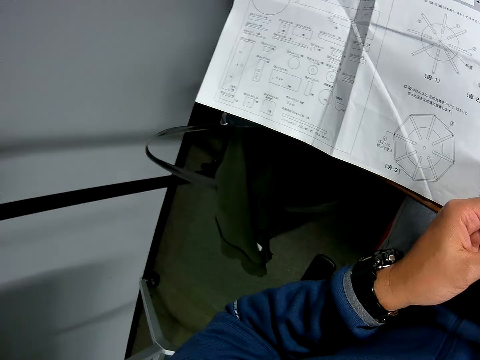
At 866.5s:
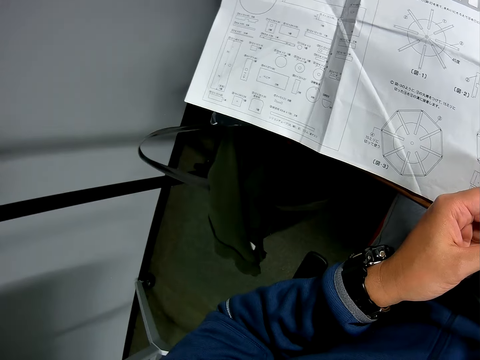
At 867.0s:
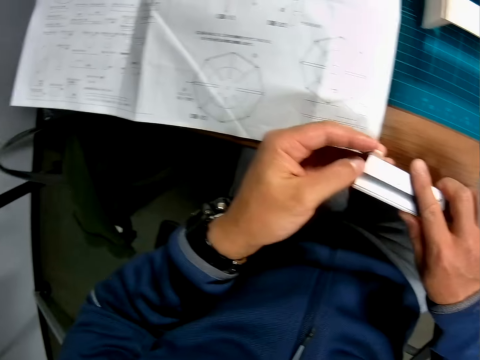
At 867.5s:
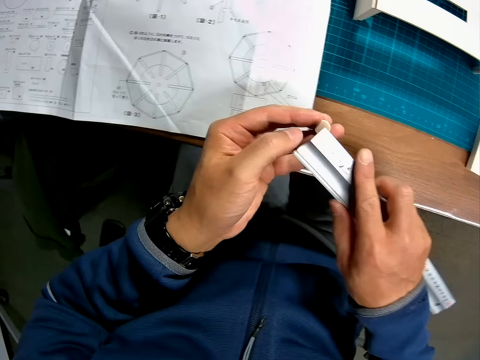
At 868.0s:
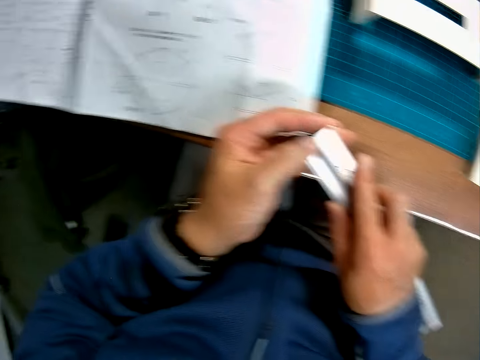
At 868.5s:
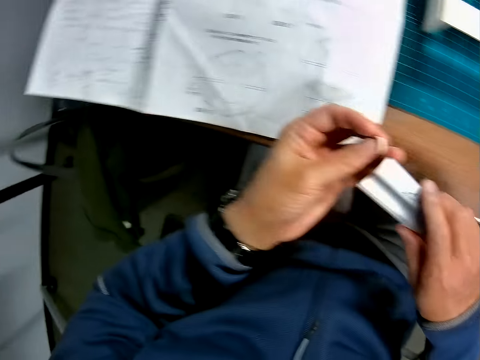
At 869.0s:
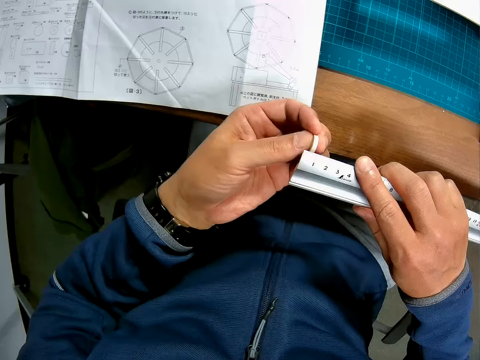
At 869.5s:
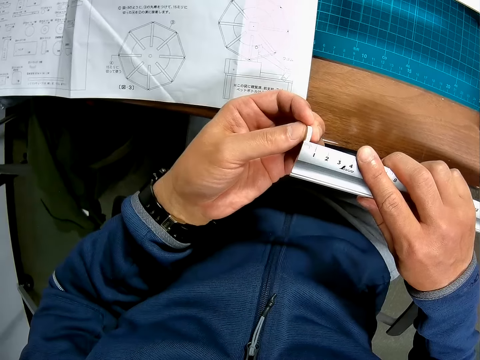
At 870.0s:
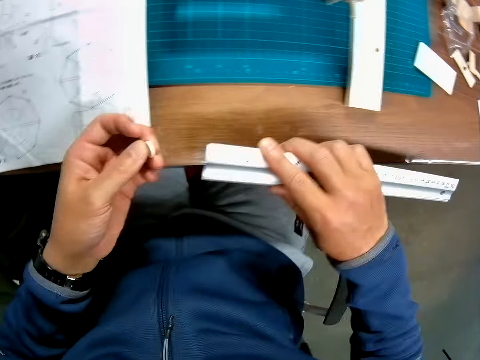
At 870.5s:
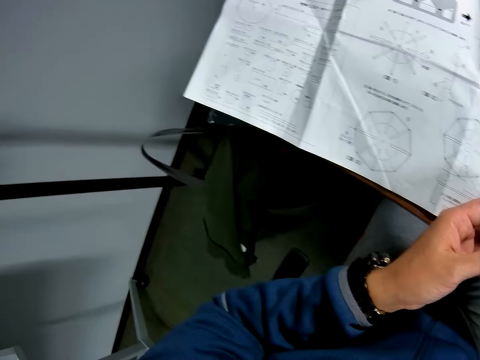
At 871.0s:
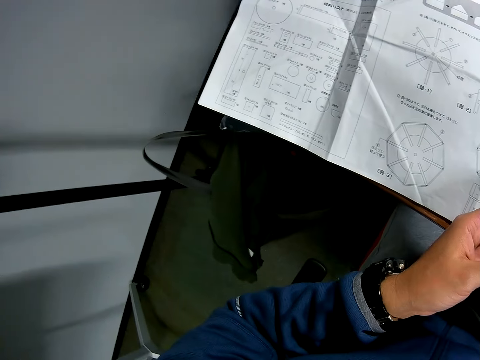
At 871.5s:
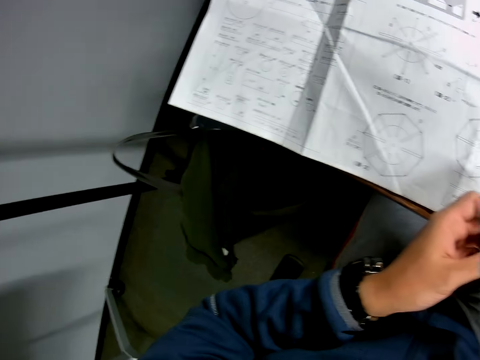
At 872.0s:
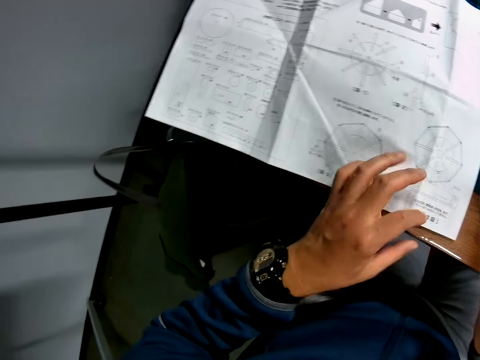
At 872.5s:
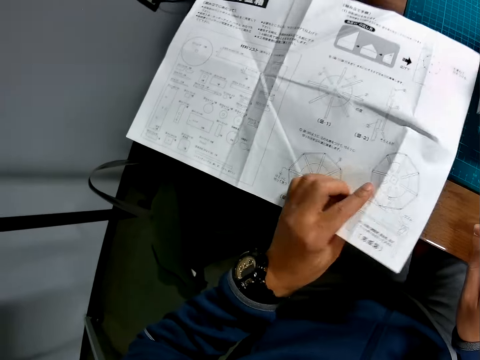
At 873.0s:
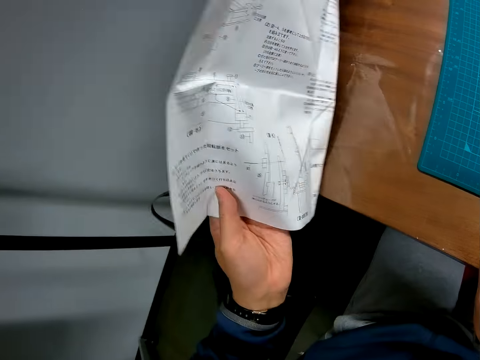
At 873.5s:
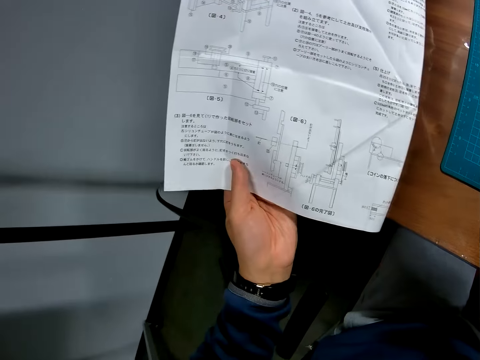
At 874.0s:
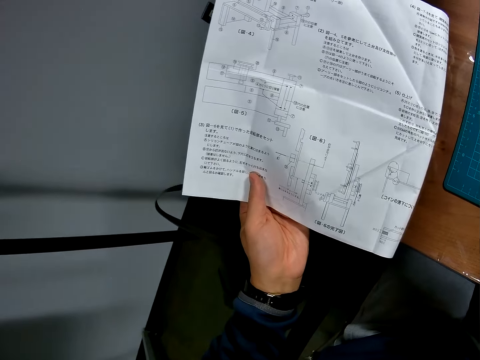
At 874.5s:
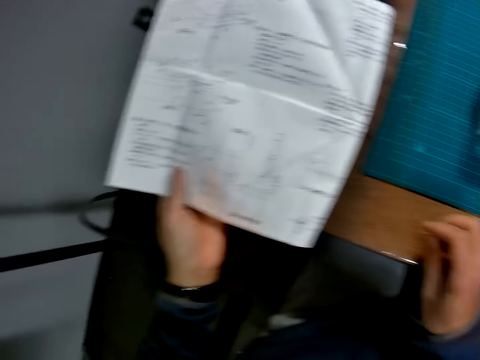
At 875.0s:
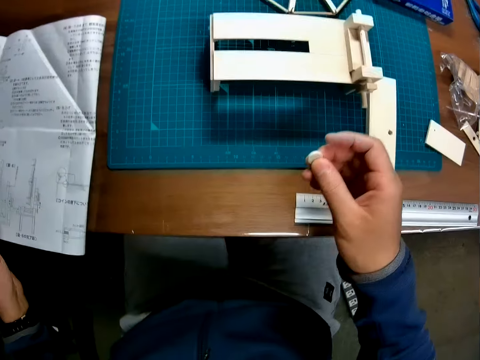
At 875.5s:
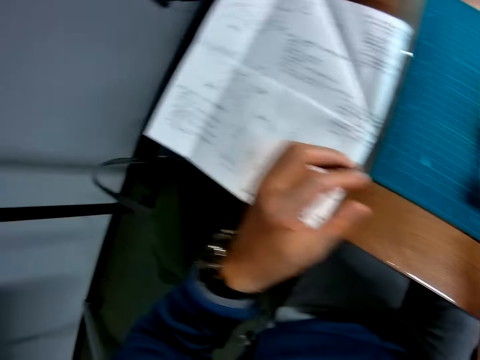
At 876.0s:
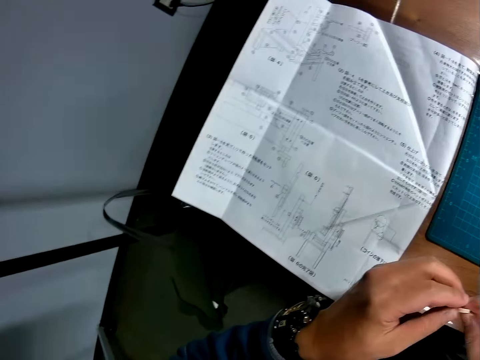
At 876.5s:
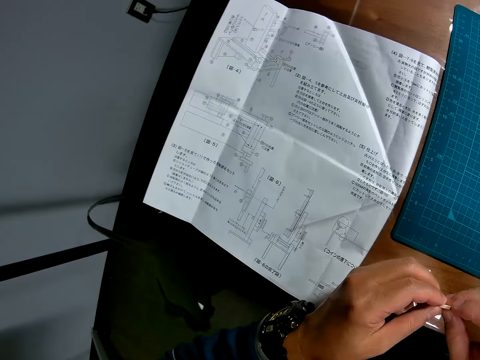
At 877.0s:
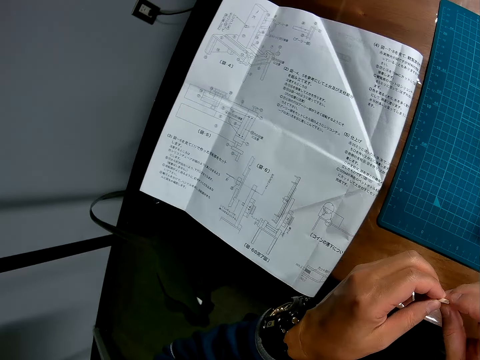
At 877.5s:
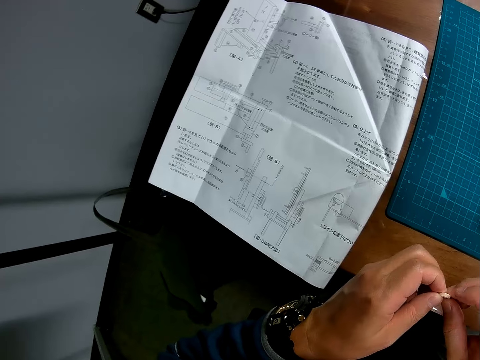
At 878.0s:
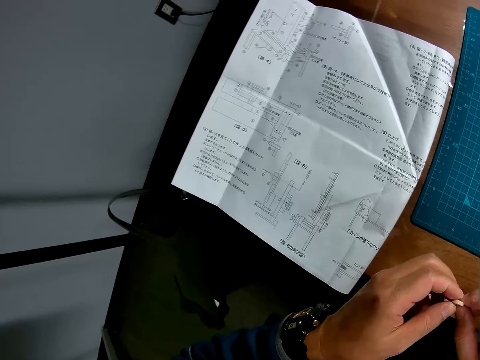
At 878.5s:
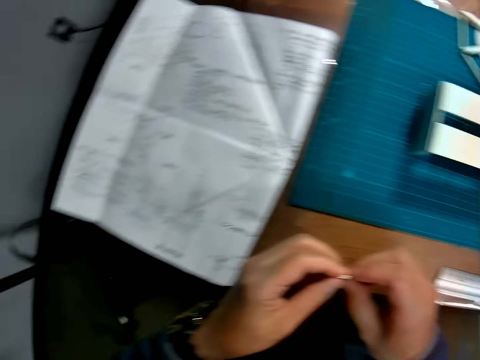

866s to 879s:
The camera wearer turns the ruler. They turn the art piece. They drop the scale measure on the table. They turn over the leaflet. They hold the piece of wood with both hands briefly.

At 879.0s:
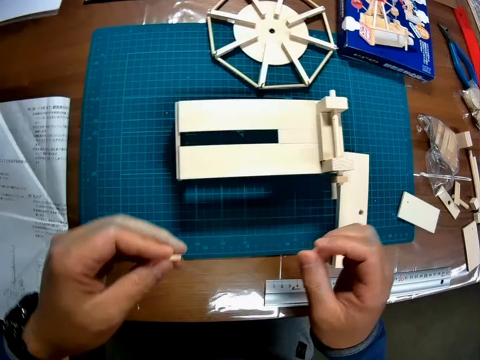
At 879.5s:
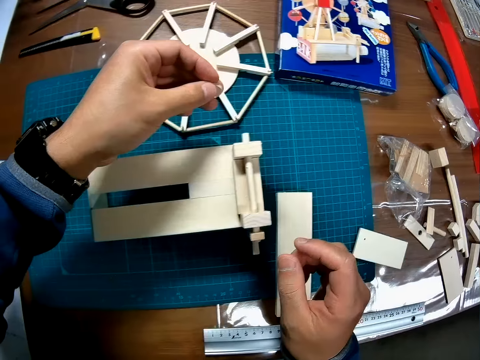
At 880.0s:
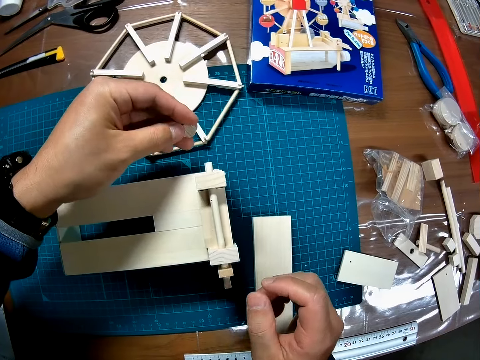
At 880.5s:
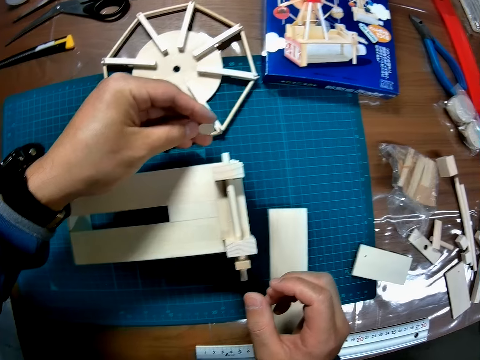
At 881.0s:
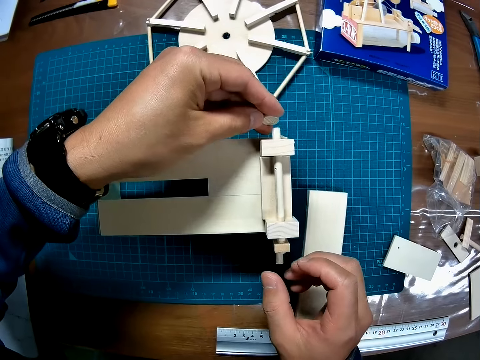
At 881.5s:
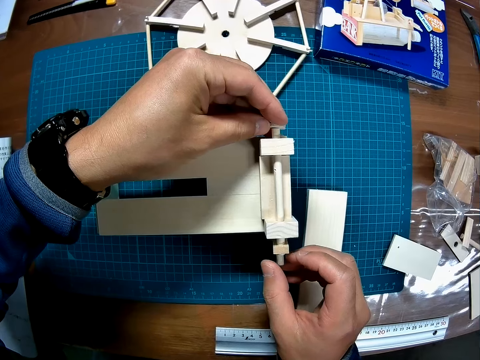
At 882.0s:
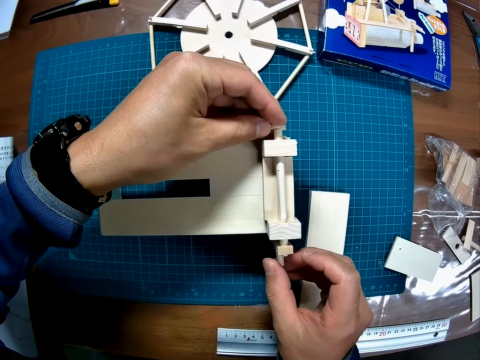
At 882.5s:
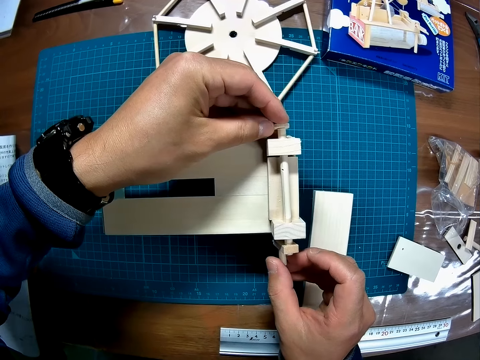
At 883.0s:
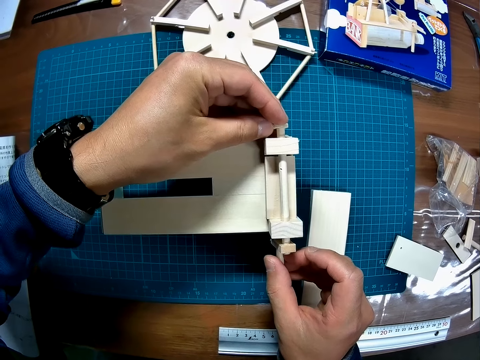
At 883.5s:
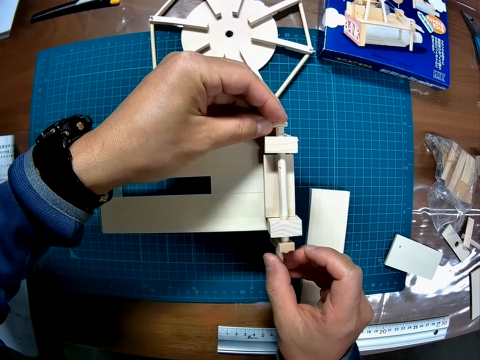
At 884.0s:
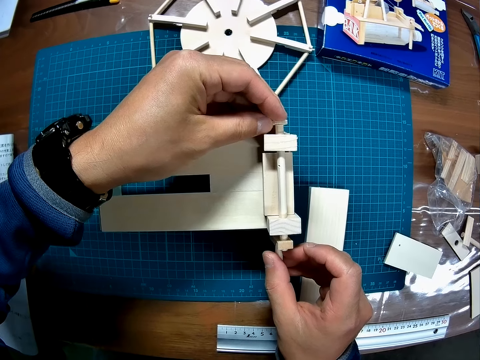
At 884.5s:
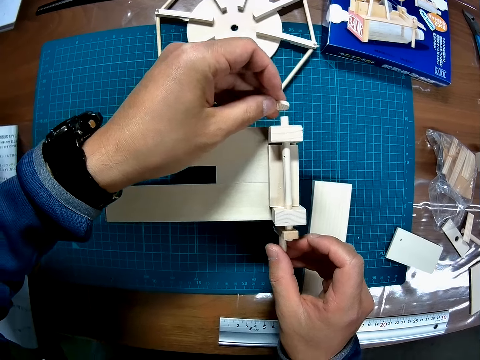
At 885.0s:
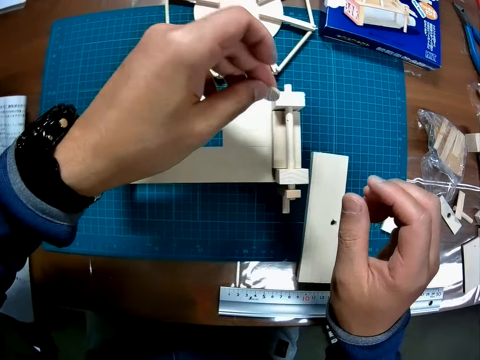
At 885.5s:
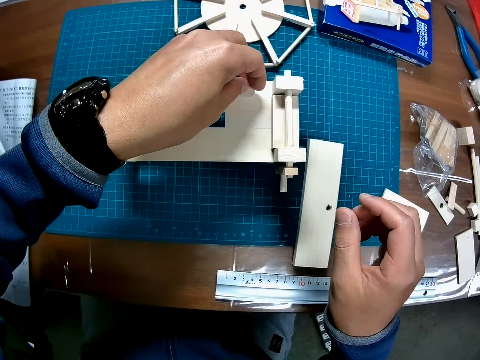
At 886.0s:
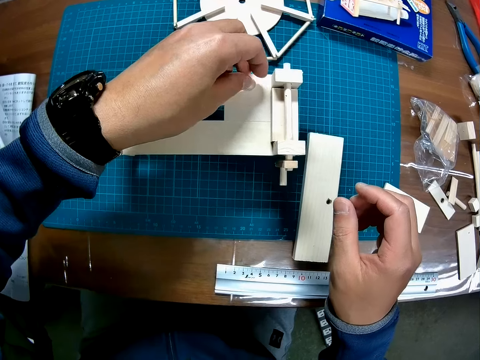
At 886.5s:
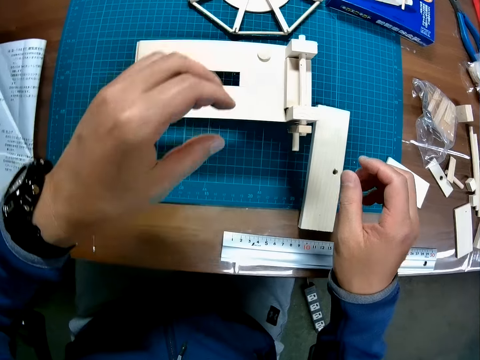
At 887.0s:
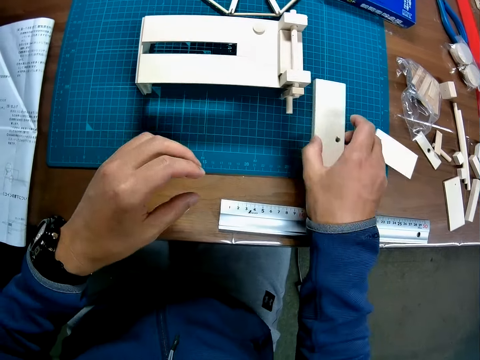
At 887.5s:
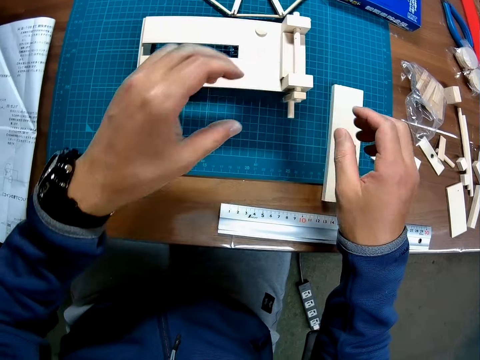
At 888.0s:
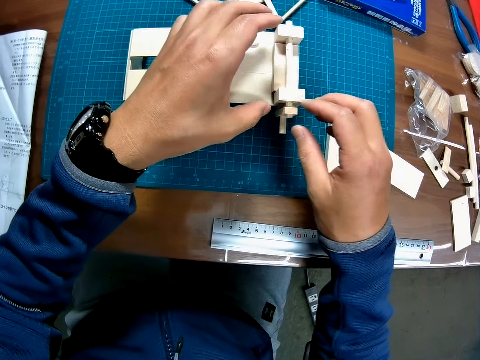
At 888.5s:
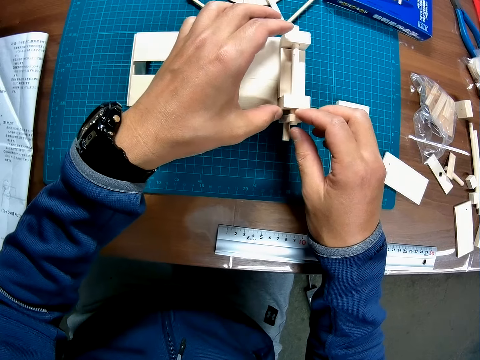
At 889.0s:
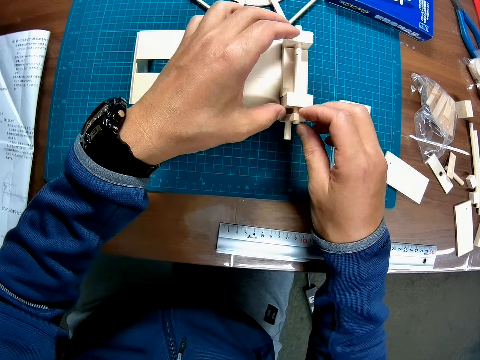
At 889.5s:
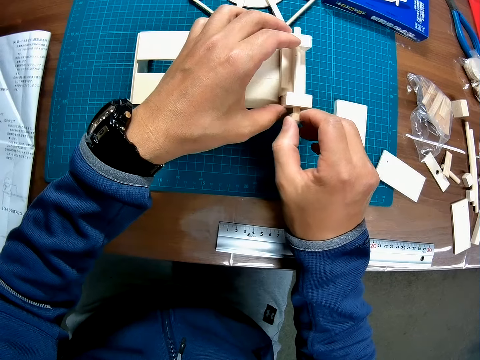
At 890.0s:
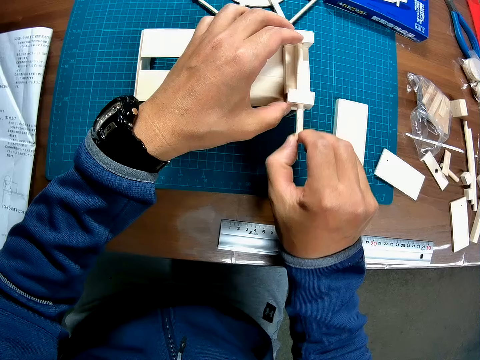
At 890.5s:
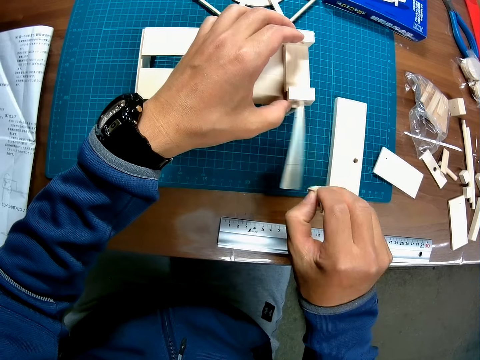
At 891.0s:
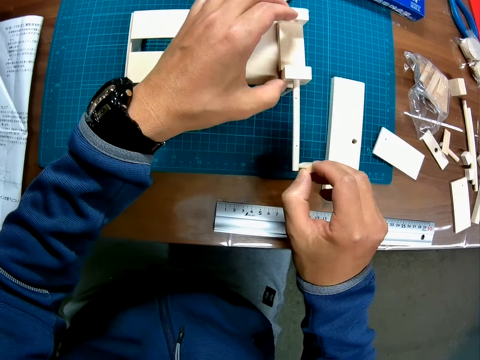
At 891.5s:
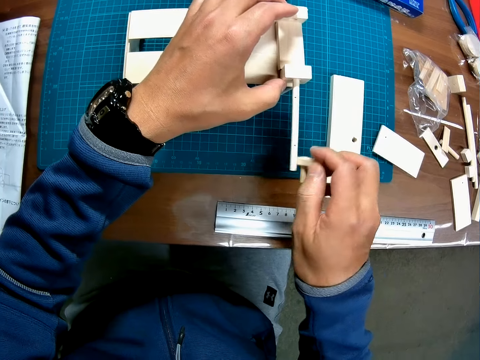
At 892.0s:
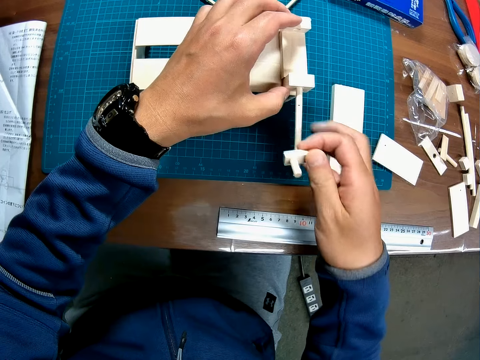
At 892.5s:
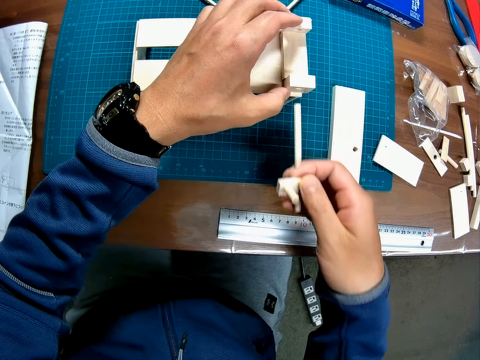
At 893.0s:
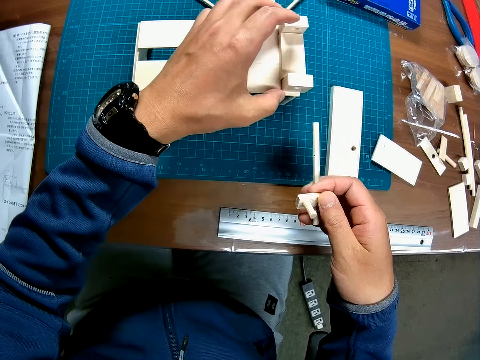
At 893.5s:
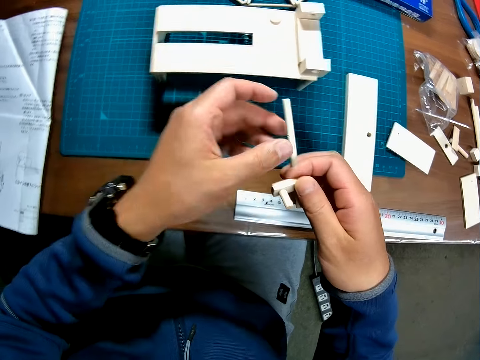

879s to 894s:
The camera wearer inserts the piece of wood or art piece into the half-formed wooden mechanical model or art work. He removes the art piece on the art work. He drops the piece of wood on the half-formed wooden mechanical model. He moves a piece of wood on the table with his right hand. He removes the pieces of wood from the half-formed wooden mechanical model.
